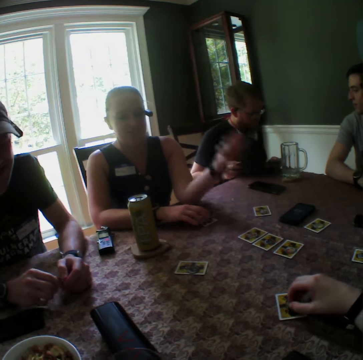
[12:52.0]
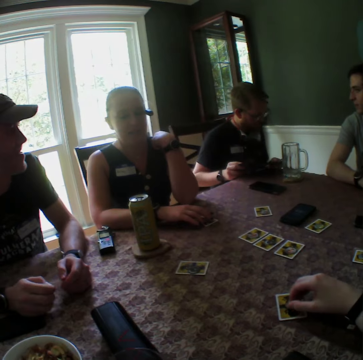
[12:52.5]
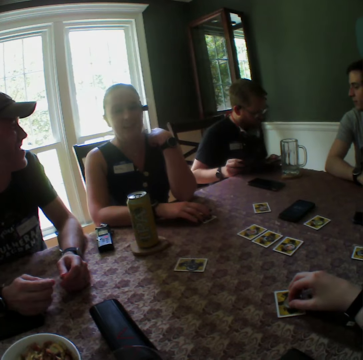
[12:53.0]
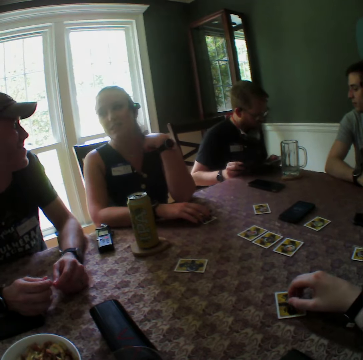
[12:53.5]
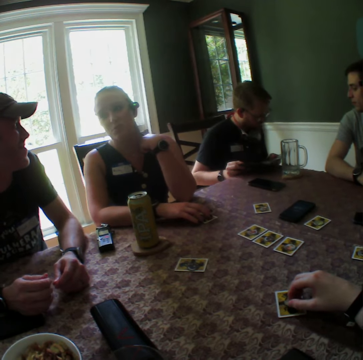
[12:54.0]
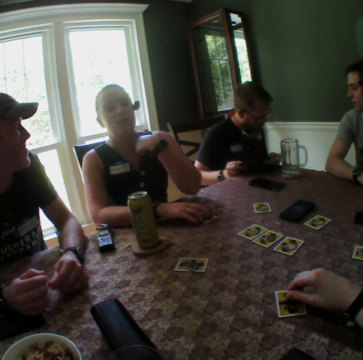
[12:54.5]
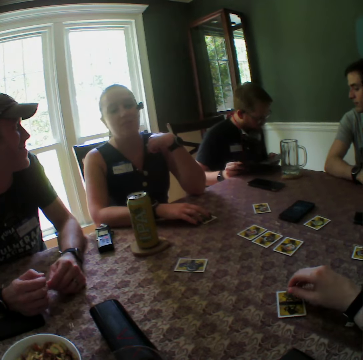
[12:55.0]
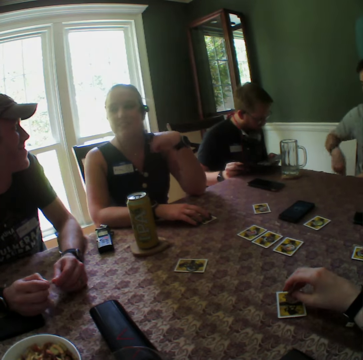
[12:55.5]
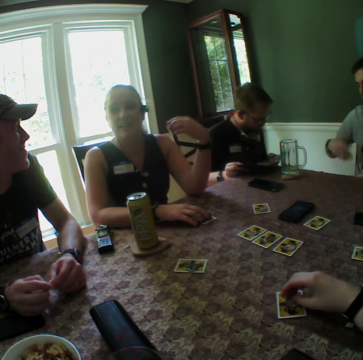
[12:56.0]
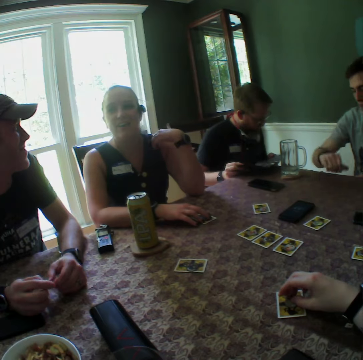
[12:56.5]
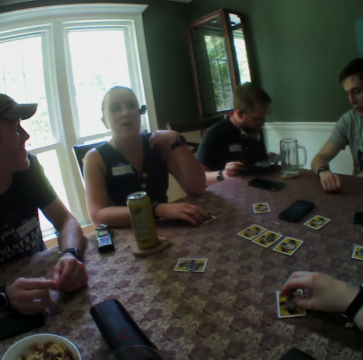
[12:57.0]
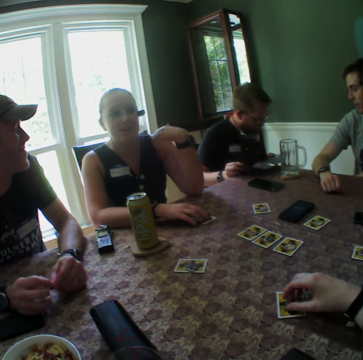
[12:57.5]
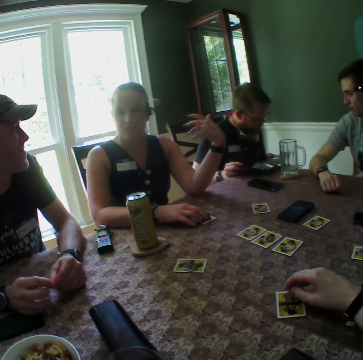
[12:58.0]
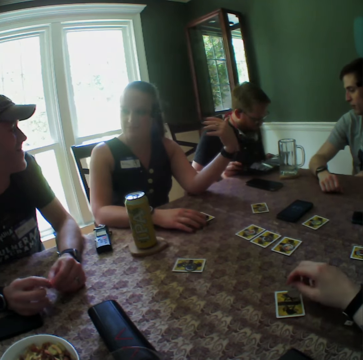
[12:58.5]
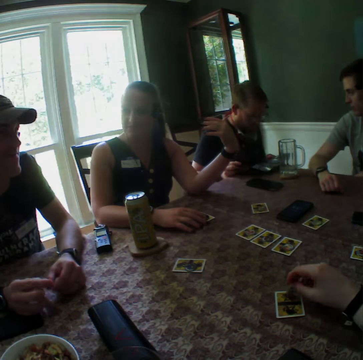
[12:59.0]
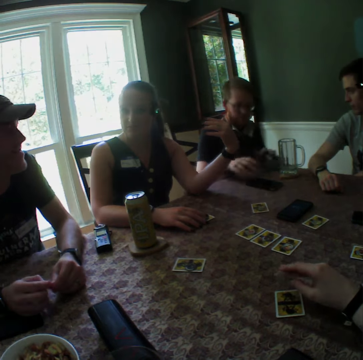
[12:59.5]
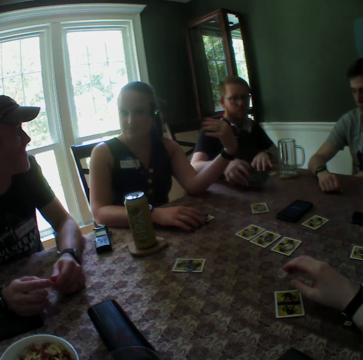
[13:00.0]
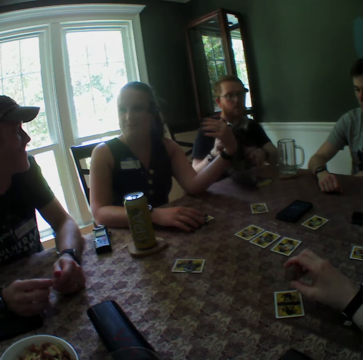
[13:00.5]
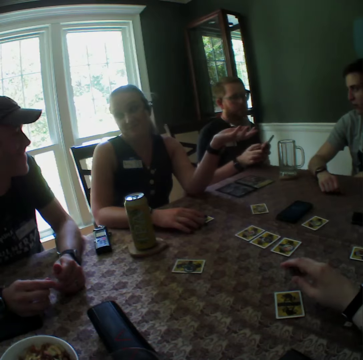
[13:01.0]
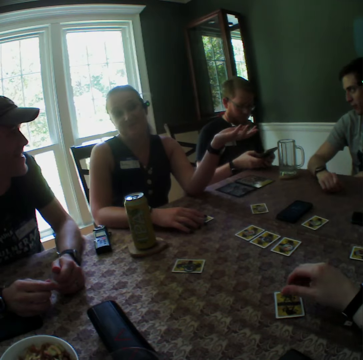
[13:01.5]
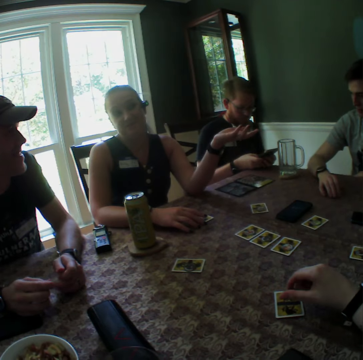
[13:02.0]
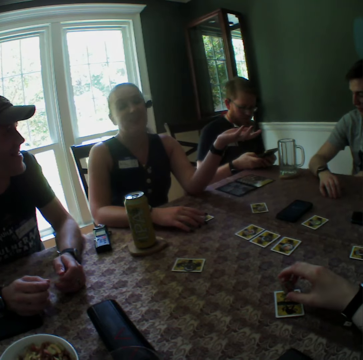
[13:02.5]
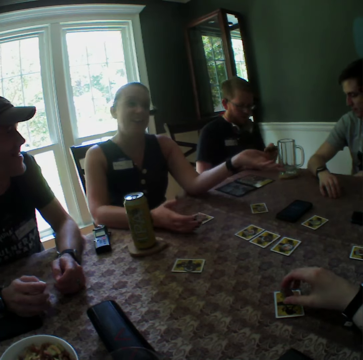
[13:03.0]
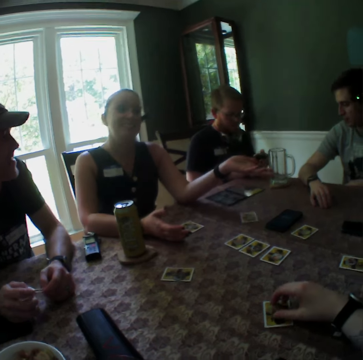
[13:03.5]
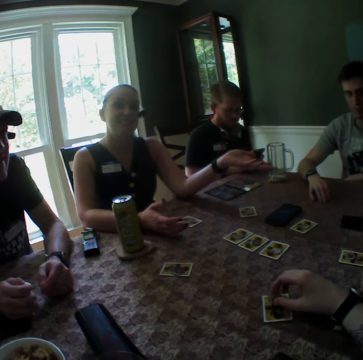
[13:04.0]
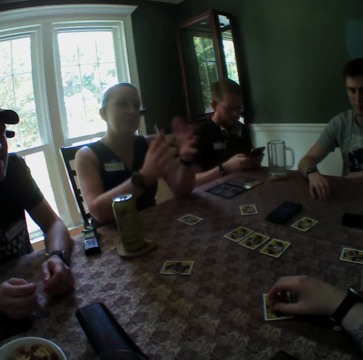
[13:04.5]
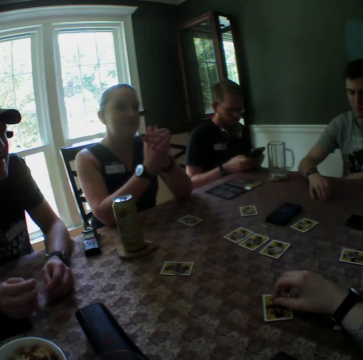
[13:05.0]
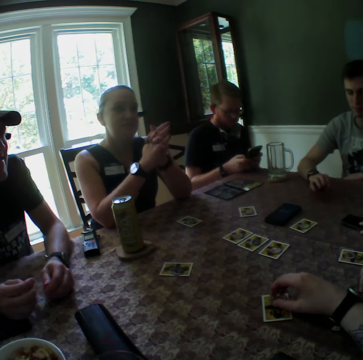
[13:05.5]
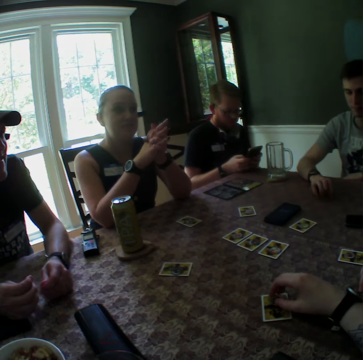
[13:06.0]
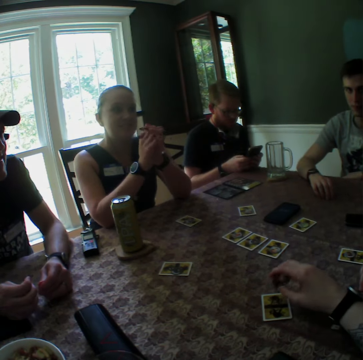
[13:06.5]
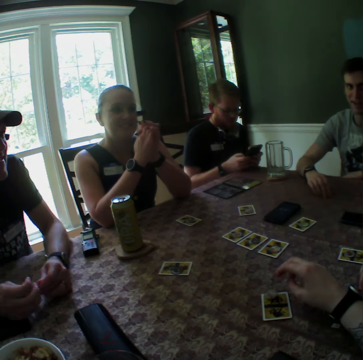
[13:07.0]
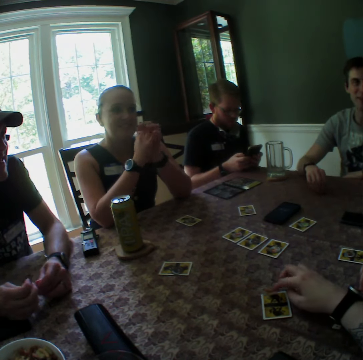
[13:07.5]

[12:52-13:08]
A man drops the paper on the table with his left hand. The man picks up a phone from the table with his right hand. The man moves the paper on the table with his left hand. The man operates the phone with his hands. A woman puts her hands together.

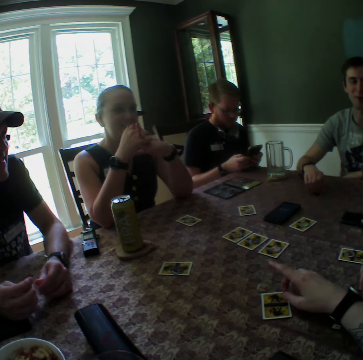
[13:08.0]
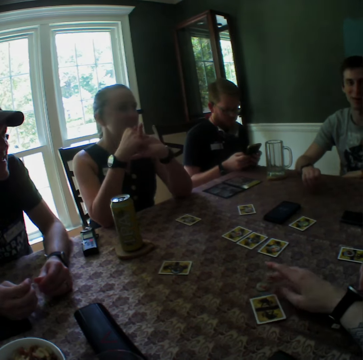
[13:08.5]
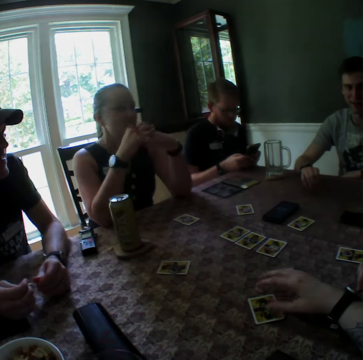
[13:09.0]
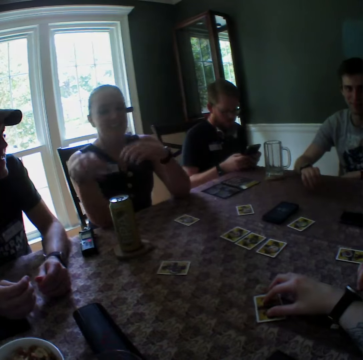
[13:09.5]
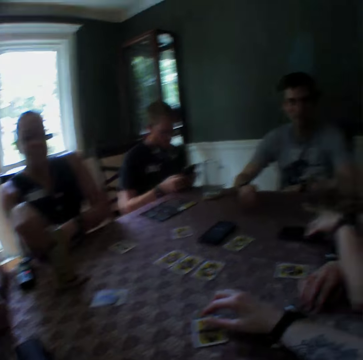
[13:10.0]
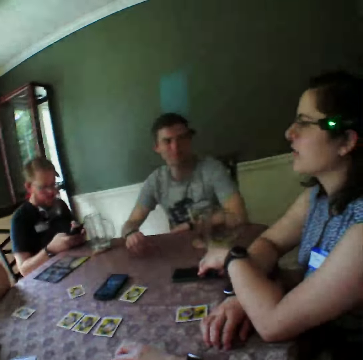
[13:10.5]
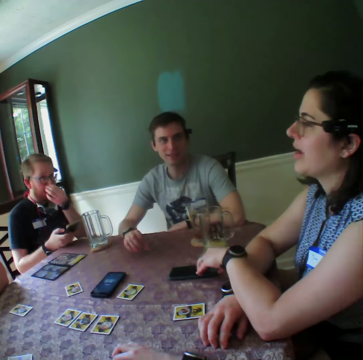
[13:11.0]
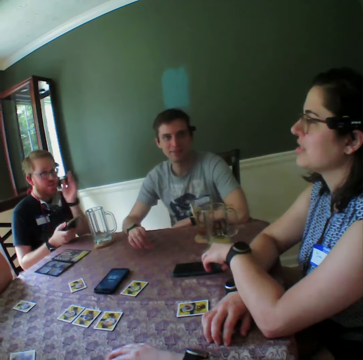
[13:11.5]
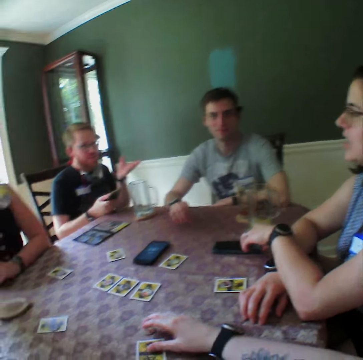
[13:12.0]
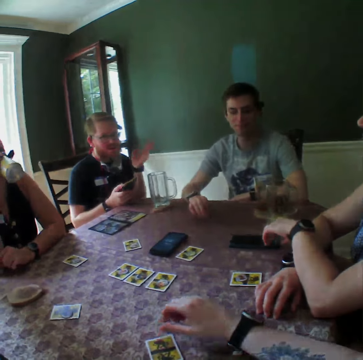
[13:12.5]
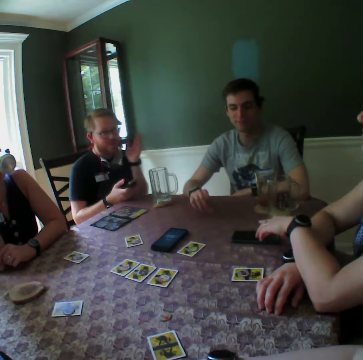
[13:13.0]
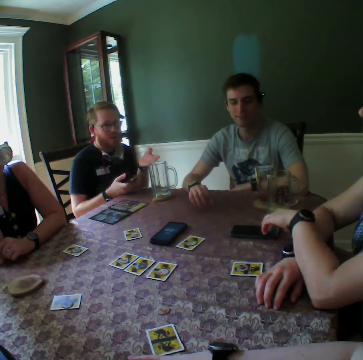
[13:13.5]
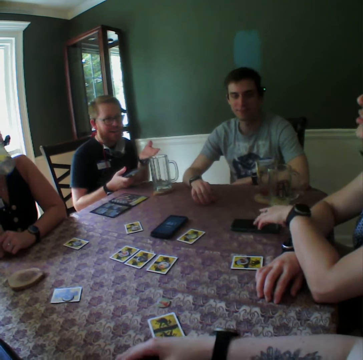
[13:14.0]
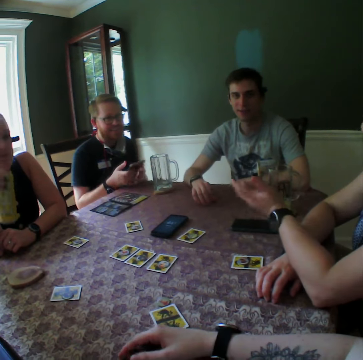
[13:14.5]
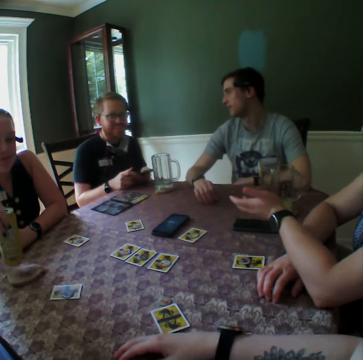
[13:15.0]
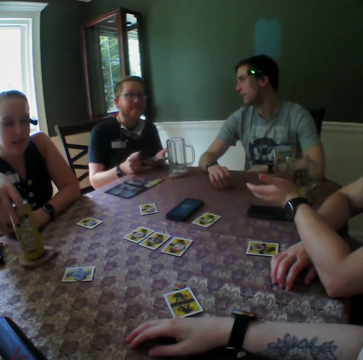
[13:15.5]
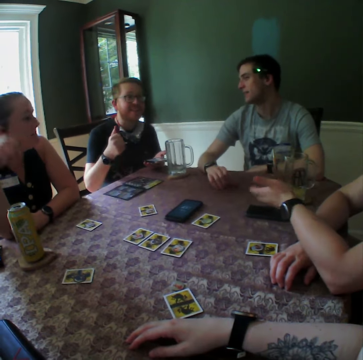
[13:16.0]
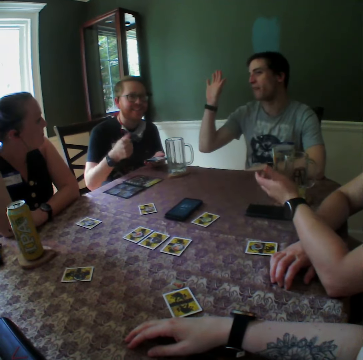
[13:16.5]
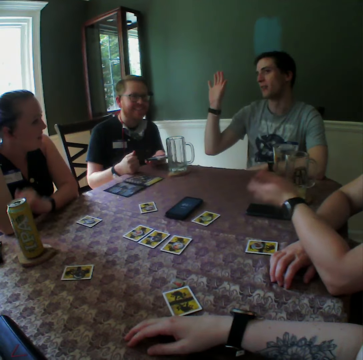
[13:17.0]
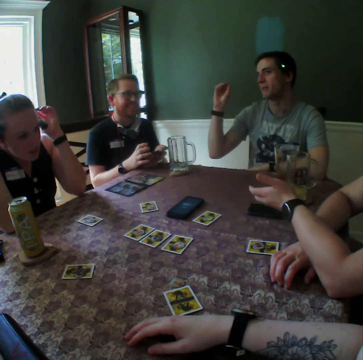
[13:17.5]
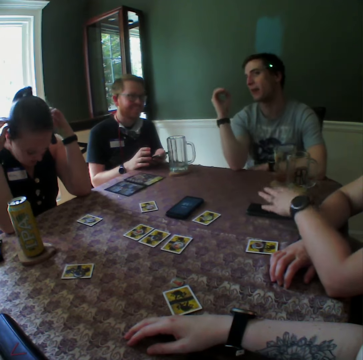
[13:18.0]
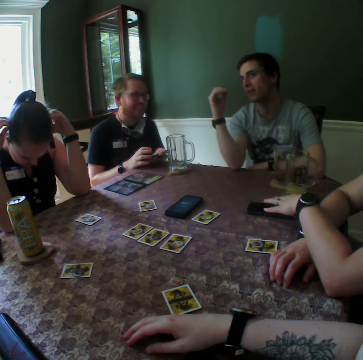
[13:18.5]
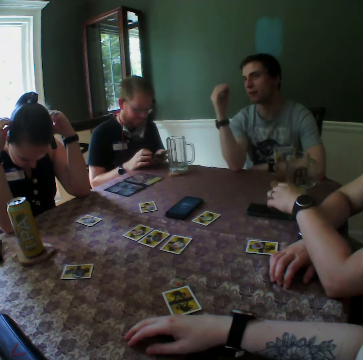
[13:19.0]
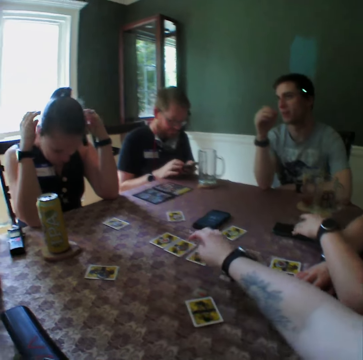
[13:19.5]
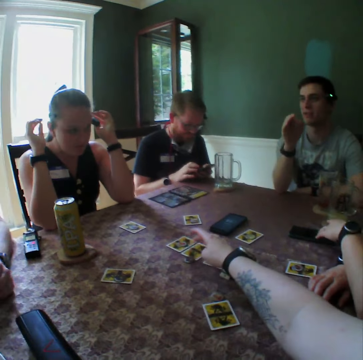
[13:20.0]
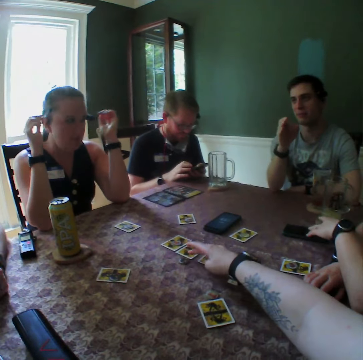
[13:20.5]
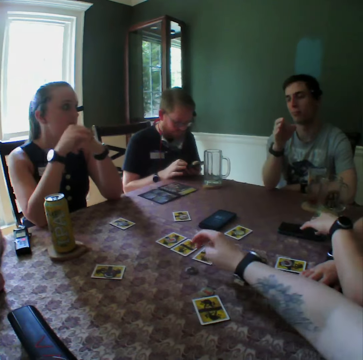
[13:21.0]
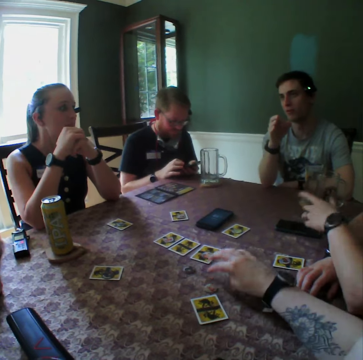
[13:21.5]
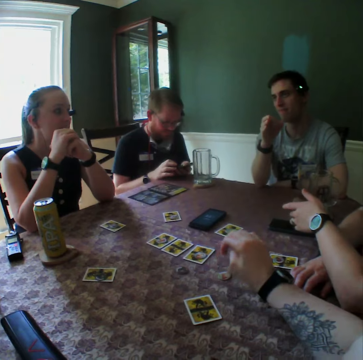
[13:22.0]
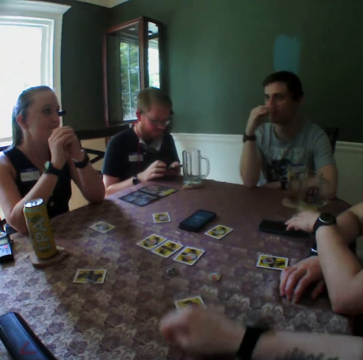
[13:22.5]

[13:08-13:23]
A man converses. A woman picks up a can from the table with her right hand. The woman drinks from the can in her right hand. The woman stretches her hand. The woman drops the can on the table with her right hand. The man lifts up his hand. The camera wearer moves chips on the table with her right hand. She touches the play card.

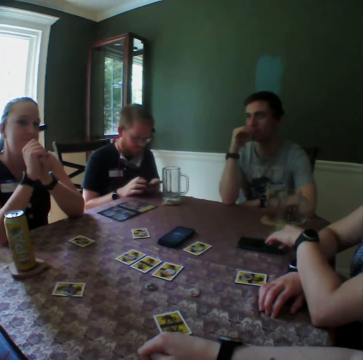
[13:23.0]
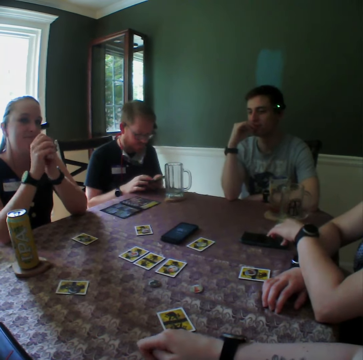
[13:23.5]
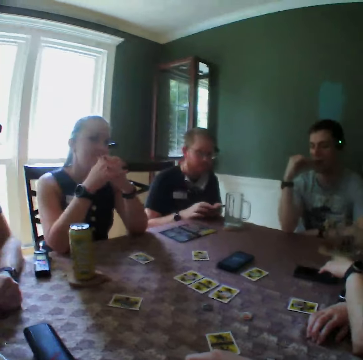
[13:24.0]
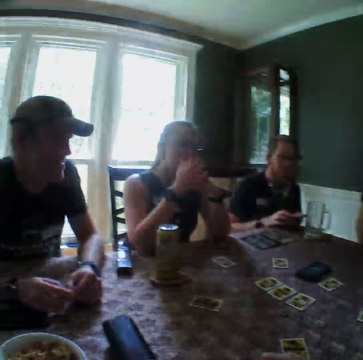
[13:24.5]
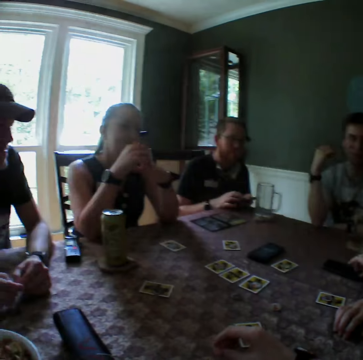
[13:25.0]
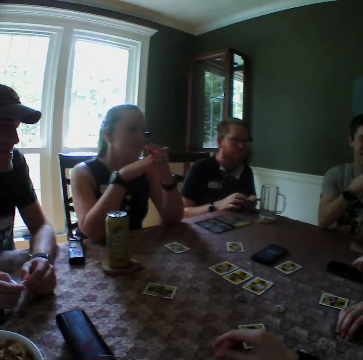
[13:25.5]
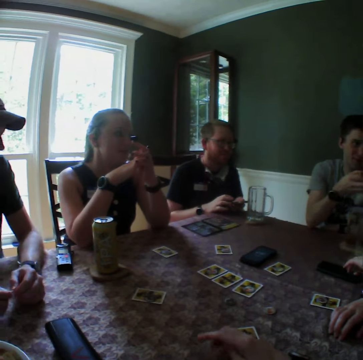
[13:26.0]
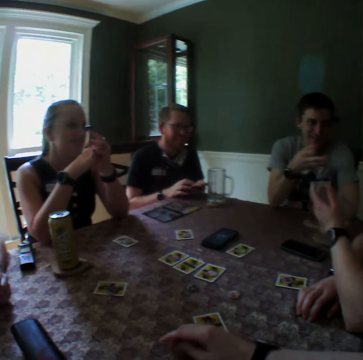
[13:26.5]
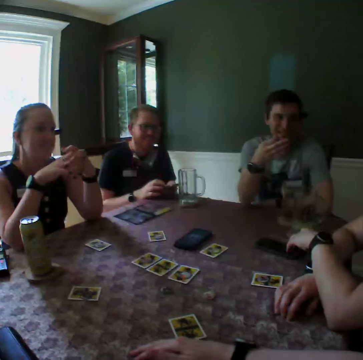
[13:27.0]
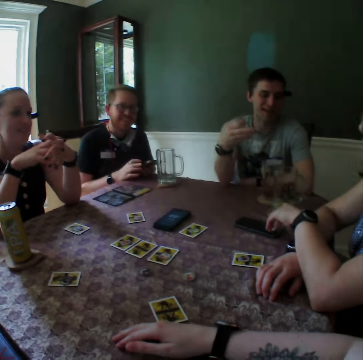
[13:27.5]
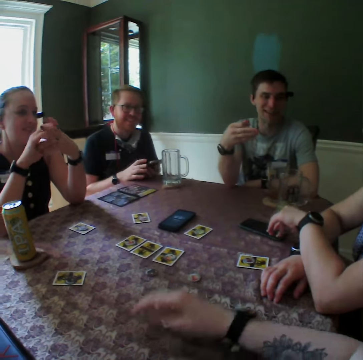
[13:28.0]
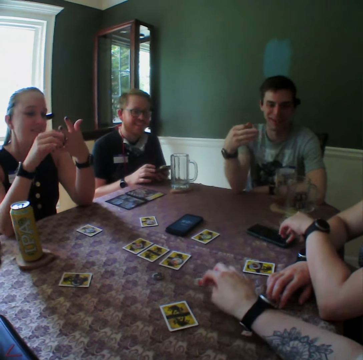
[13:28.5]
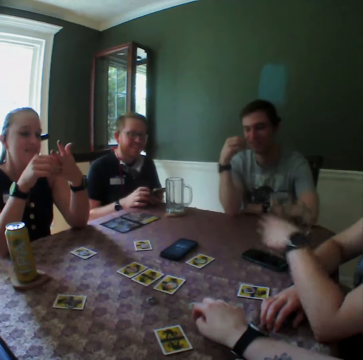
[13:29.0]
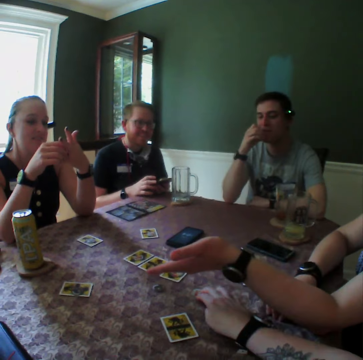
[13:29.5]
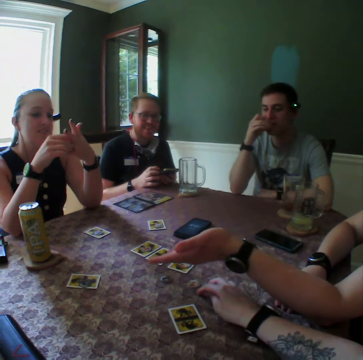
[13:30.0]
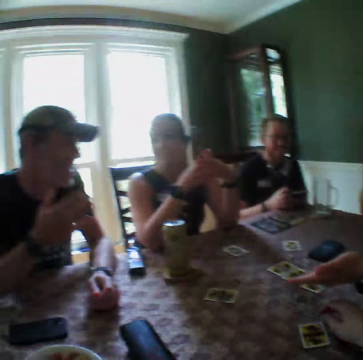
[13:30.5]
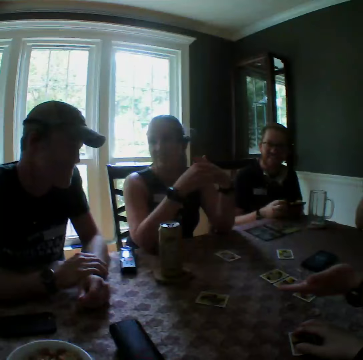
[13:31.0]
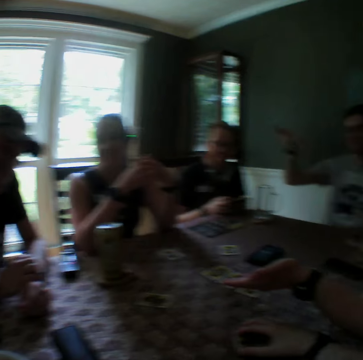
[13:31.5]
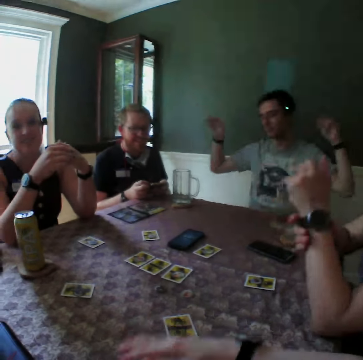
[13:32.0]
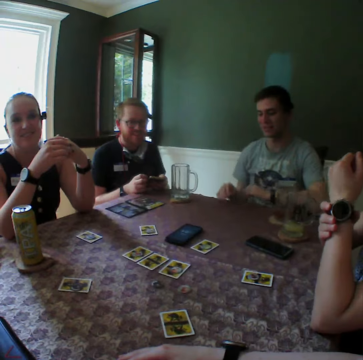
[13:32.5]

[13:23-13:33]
A man converses. The camera wearer moves a chip on the table with her right hand. She touches a card on the table with her right hand.
